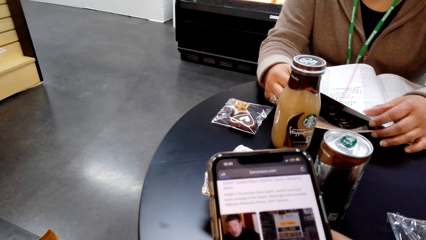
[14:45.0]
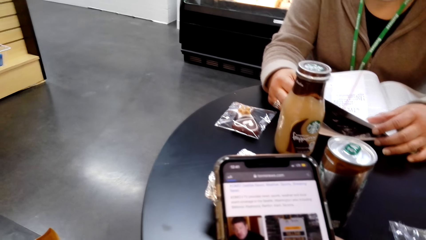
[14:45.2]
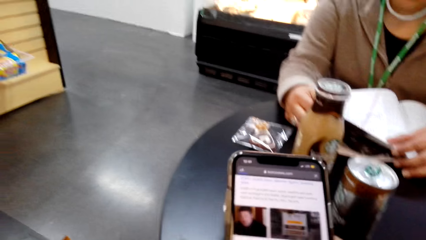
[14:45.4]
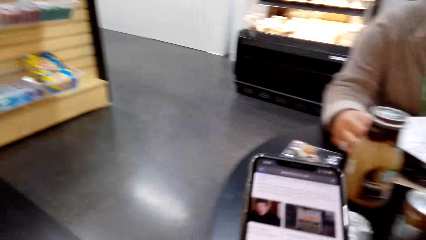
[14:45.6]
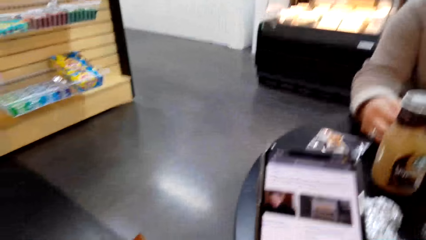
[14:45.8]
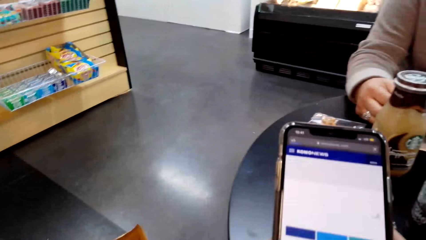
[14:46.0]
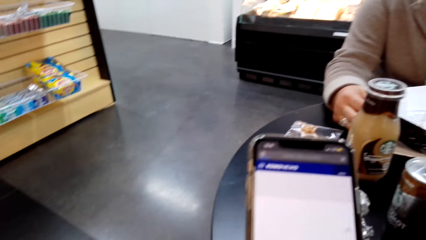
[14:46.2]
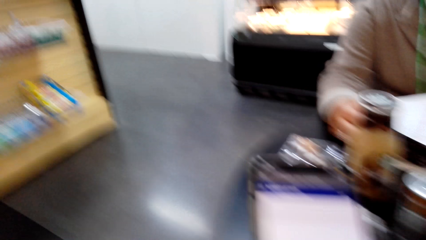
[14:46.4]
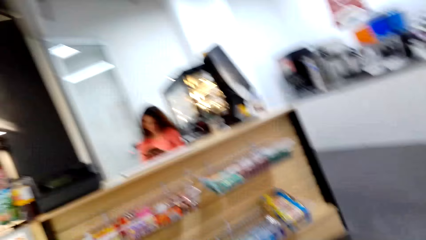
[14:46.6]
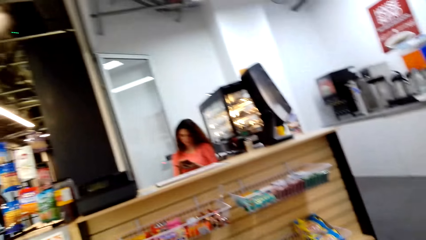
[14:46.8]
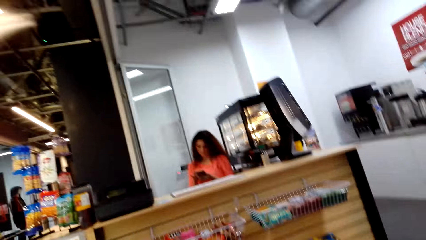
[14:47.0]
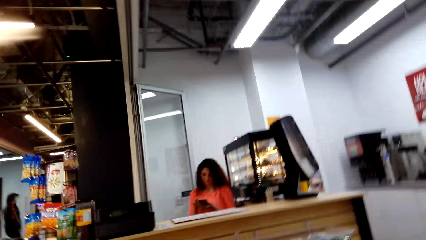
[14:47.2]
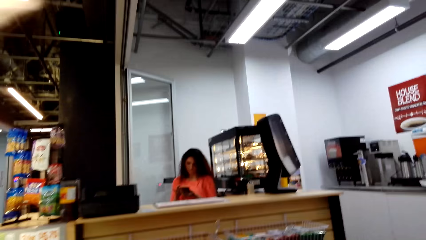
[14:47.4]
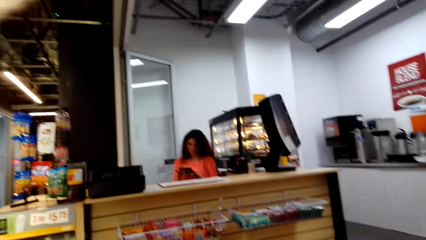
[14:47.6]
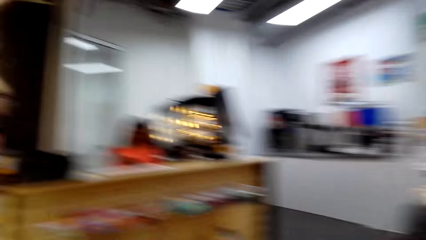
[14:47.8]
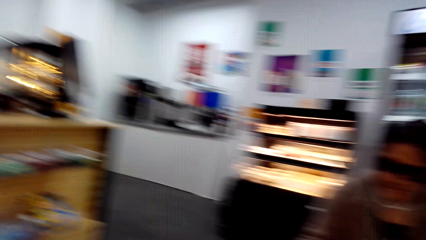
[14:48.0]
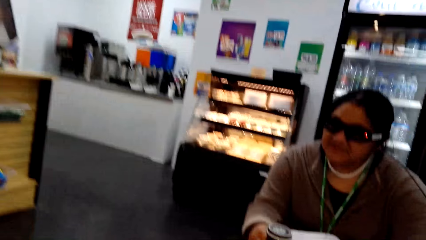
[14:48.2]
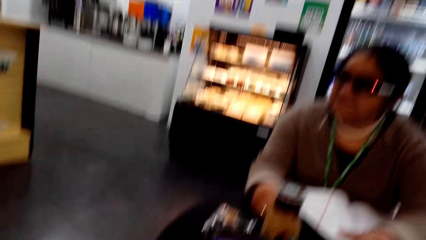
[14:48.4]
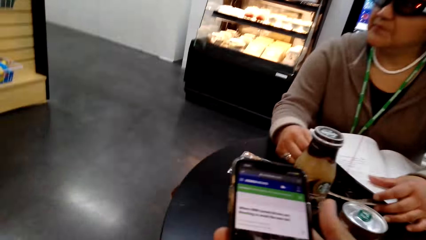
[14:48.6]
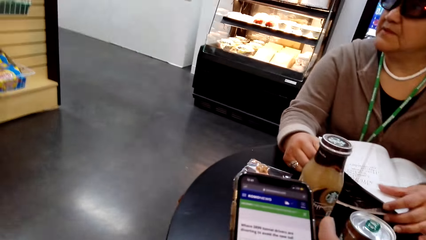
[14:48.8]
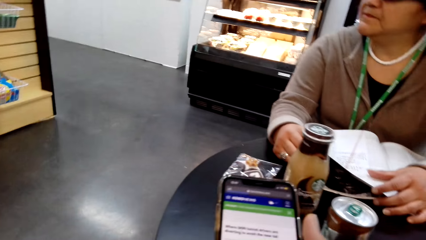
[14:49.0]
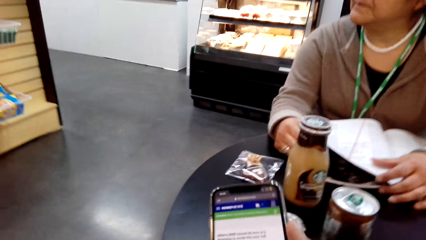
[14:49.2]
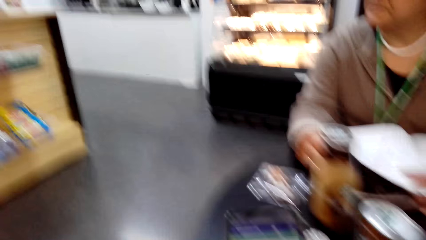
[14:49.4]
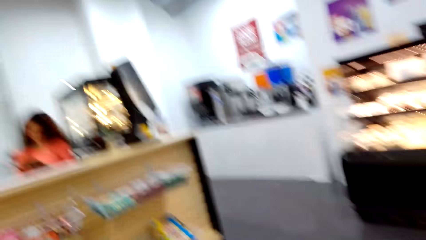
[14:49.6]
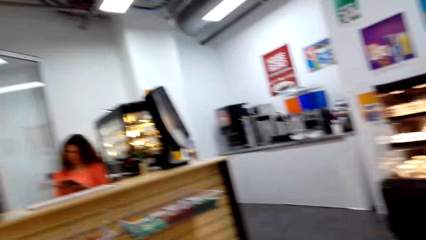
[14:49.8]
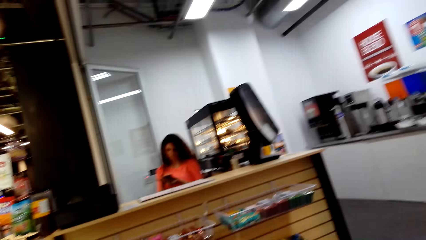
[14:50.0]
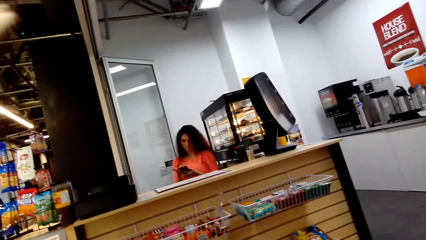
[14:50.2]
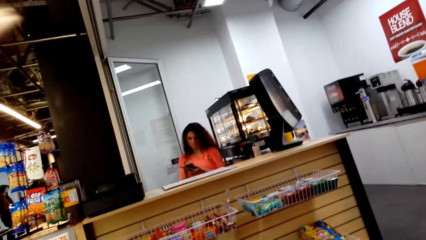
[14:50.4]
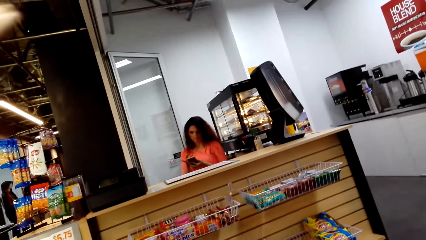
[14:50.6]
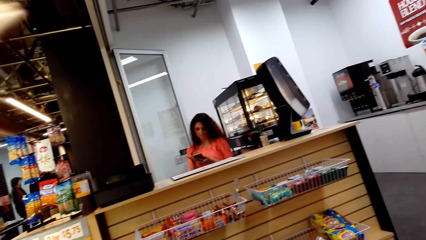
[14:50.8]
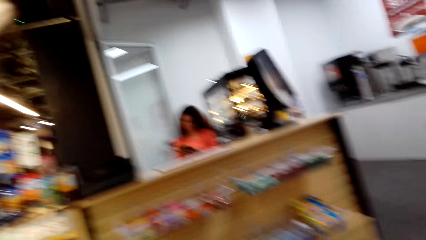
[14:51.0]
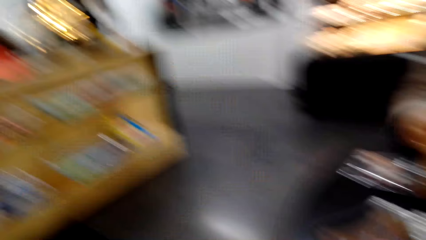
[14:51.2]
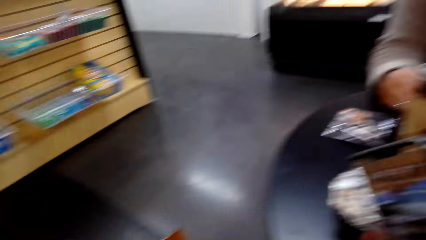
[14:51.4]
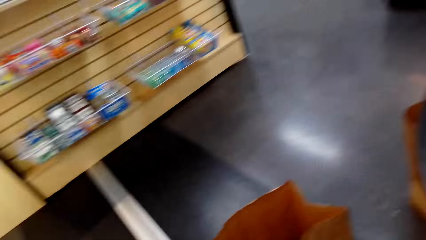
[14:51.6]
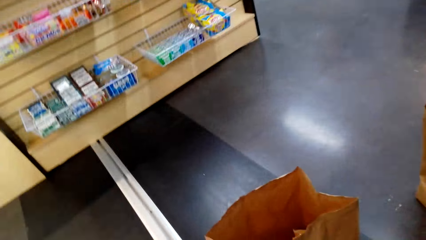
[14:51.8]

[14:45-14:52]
A lady uses a phone.

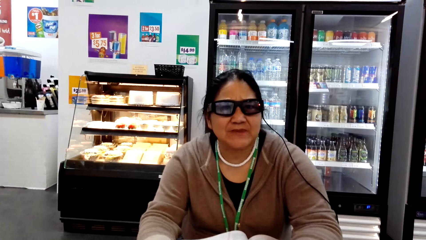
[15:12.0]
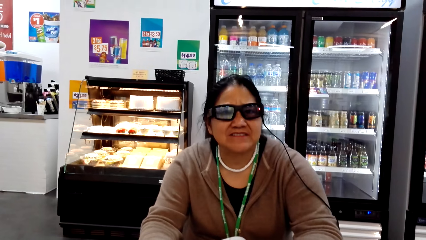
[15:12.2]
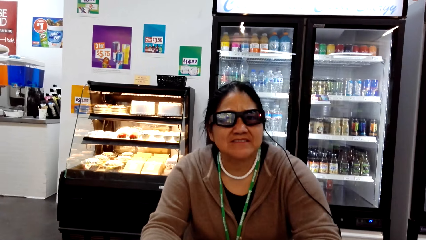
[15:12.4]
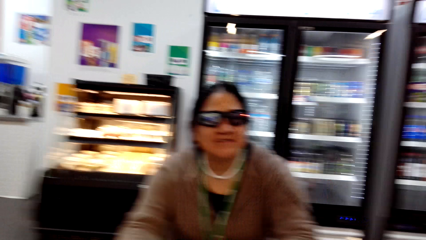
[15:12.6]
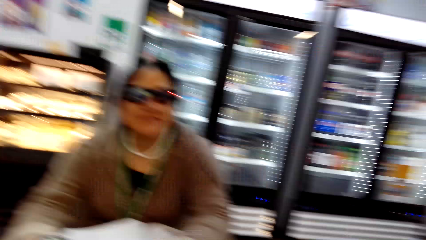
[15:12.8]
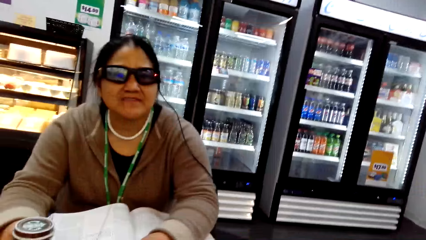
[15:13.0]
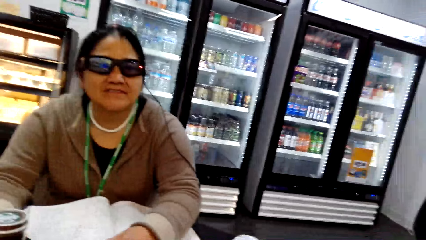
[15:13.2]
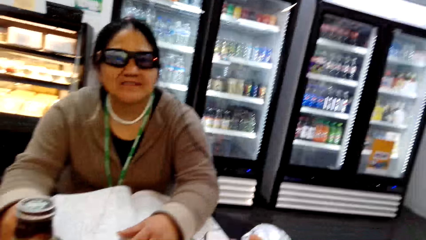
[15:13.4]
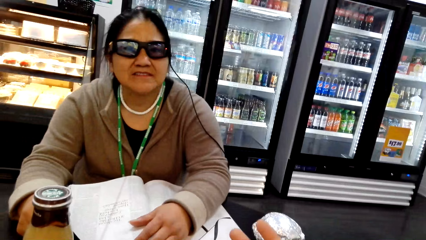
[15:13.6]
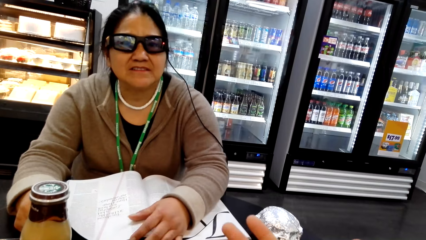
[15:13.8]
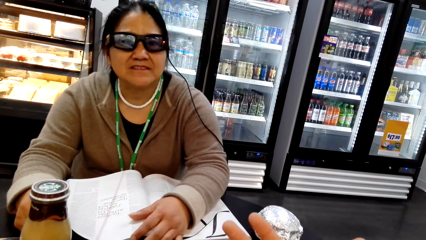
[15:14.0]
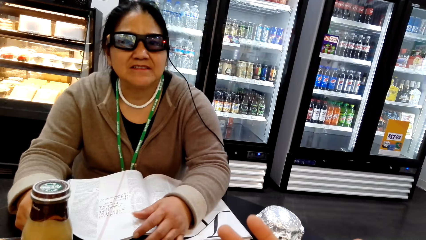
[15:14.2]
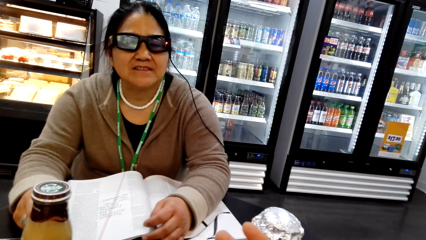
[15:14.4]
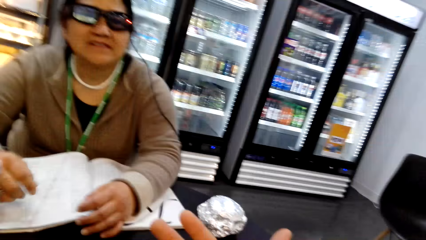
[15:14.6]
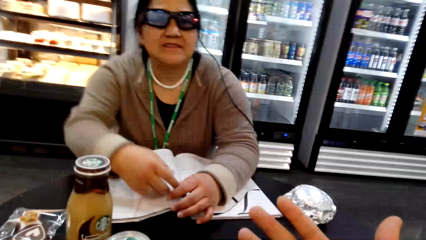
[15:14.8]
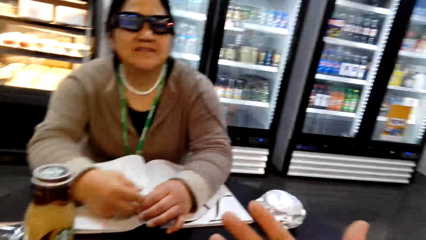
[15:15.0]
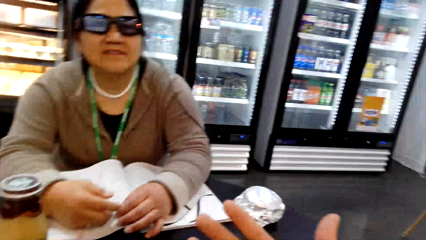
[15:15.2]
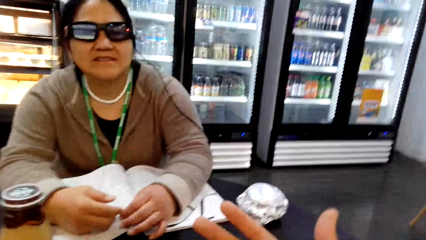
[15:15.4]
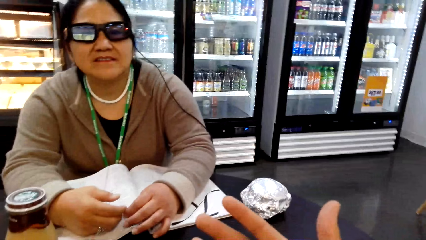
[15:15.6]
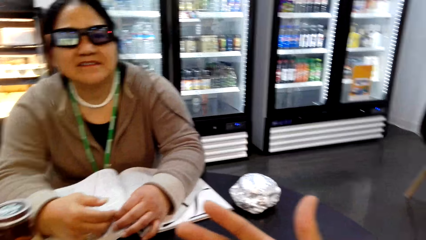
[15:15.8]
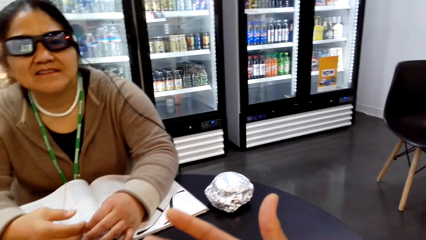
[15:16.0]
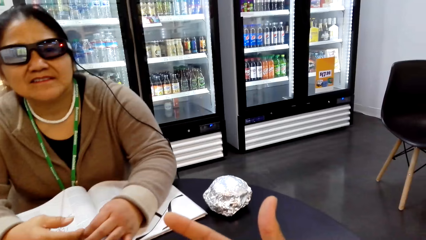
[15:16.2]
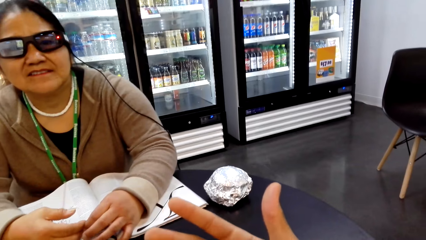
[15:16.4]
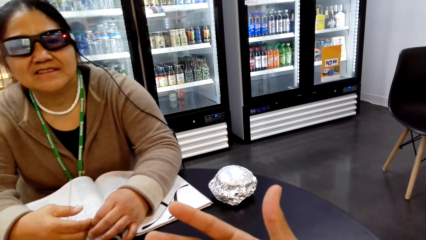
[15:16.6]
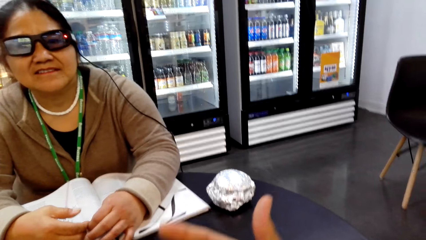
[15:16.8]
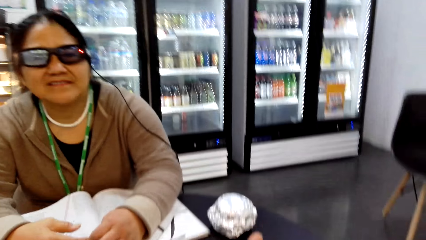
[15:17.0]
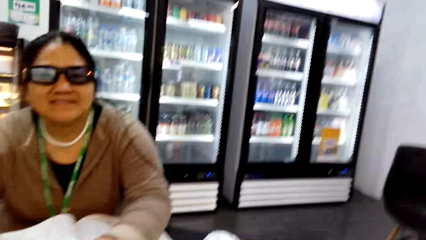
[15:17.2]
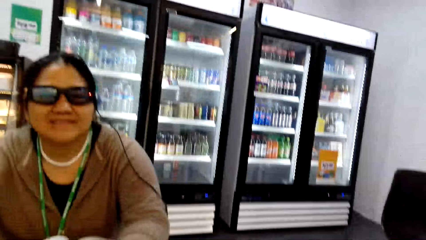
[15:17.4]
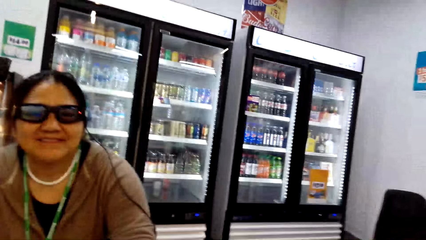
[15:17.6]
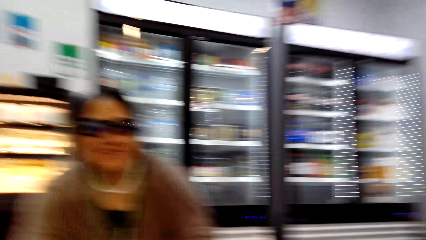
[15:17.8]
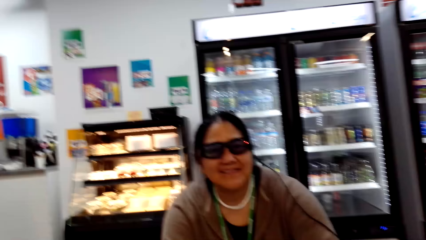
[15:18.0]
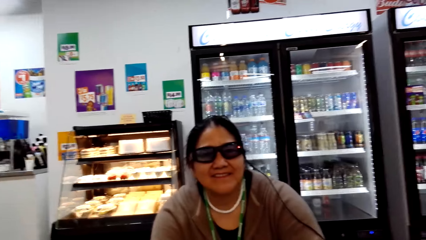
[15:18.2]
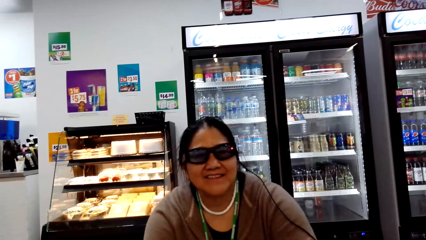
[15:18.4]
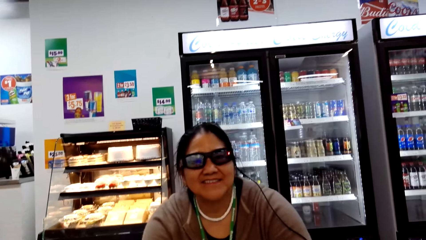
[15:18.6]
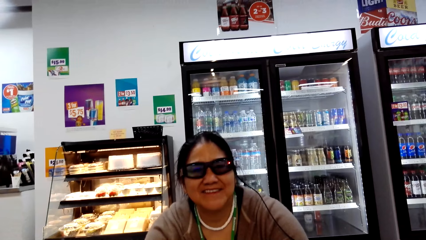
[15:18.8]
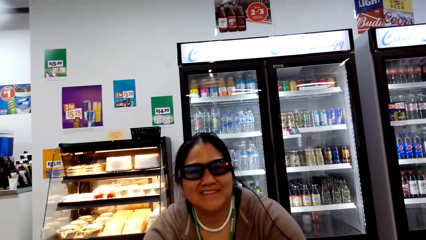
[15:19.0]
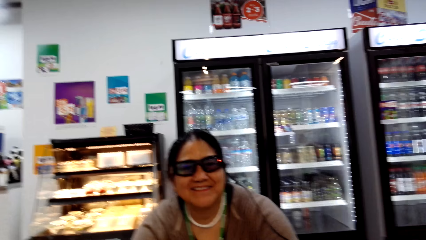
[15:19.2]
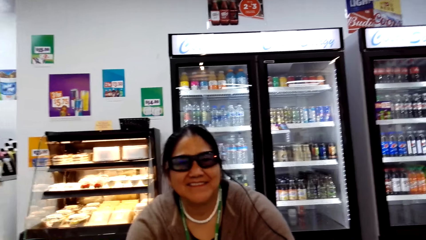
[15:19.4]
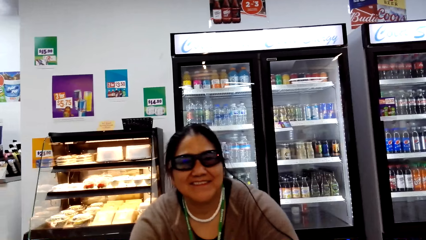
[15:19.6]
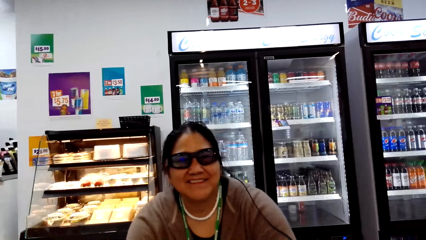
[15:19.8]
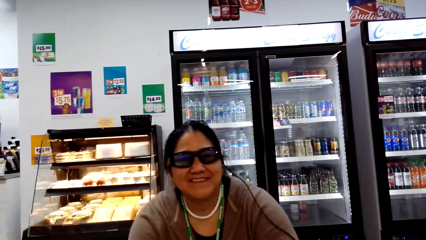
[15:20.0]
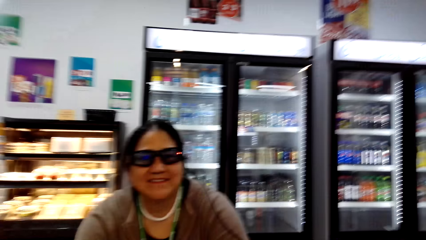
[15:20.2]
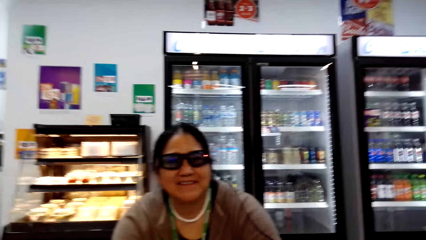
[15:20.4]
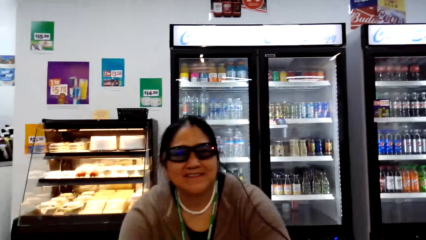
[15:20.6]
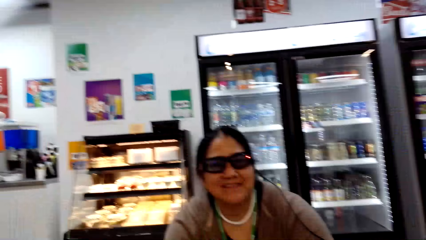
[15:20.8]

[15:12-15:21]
The camera wearer gestures out. They interact with a woman.
